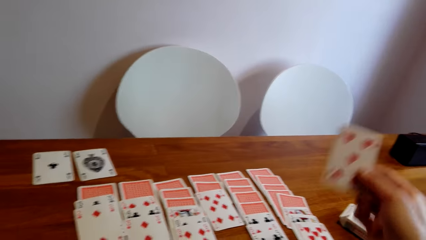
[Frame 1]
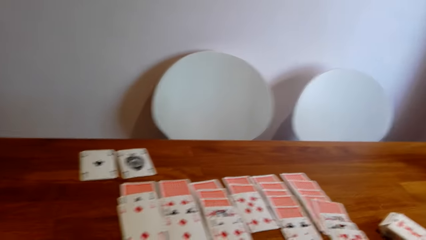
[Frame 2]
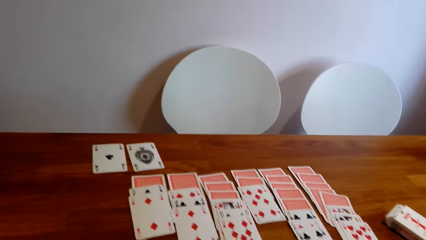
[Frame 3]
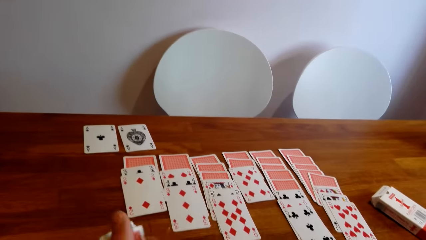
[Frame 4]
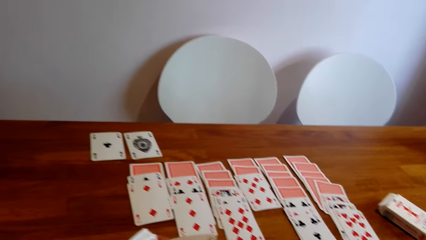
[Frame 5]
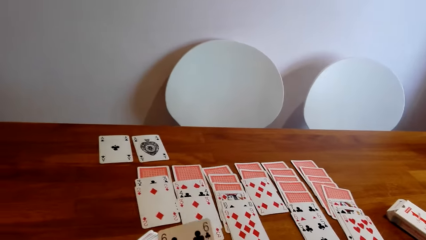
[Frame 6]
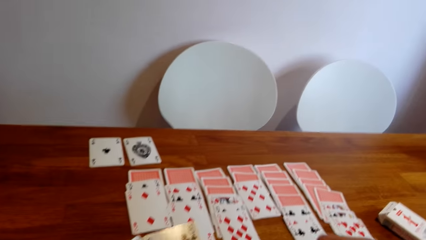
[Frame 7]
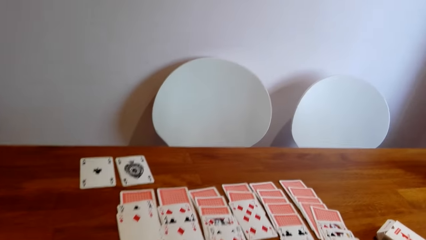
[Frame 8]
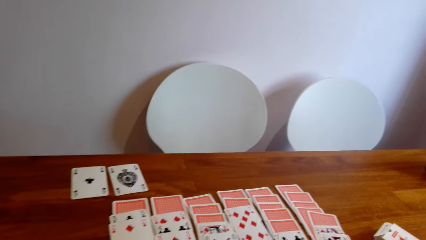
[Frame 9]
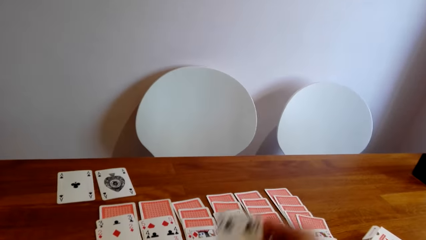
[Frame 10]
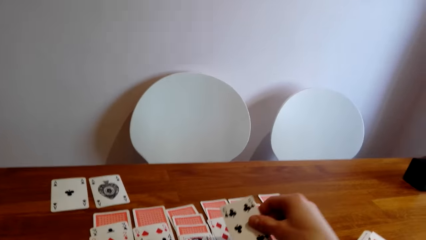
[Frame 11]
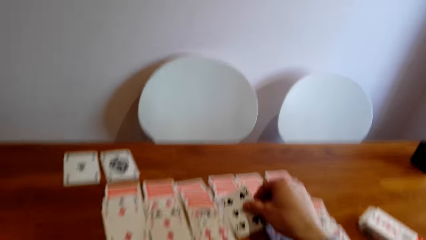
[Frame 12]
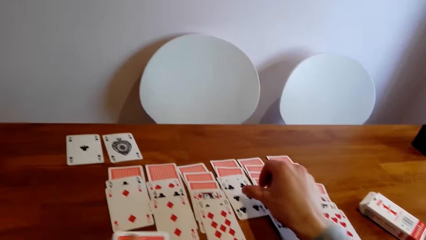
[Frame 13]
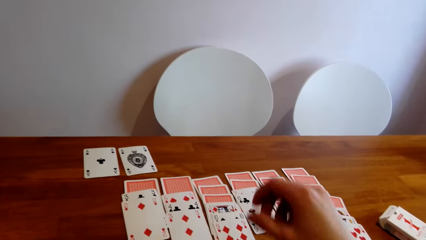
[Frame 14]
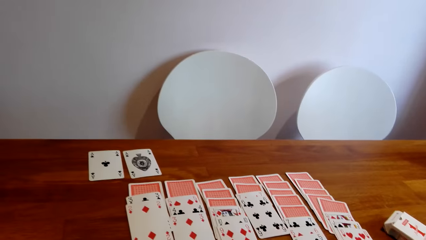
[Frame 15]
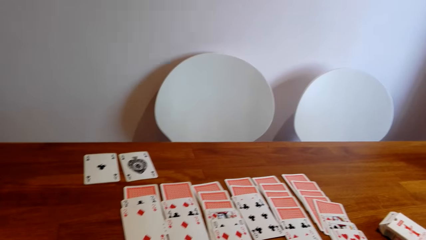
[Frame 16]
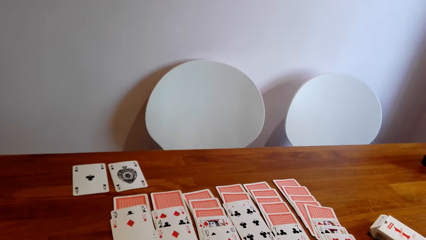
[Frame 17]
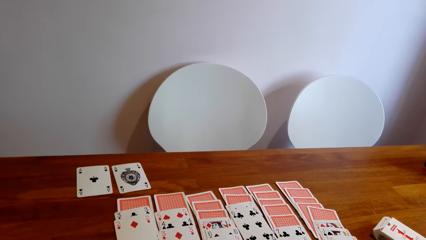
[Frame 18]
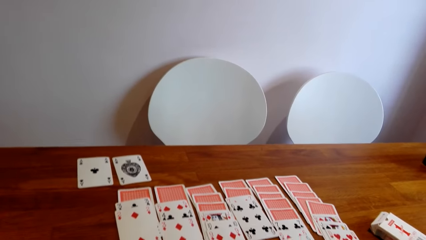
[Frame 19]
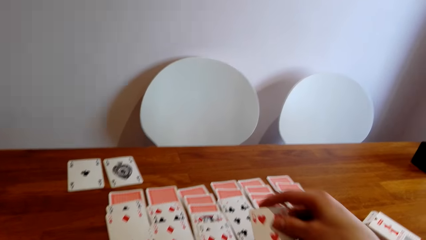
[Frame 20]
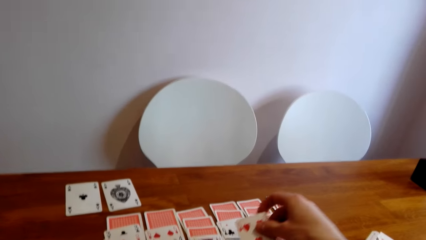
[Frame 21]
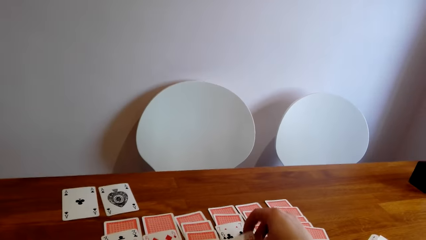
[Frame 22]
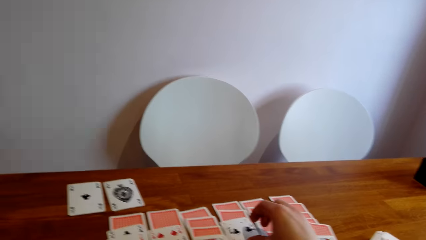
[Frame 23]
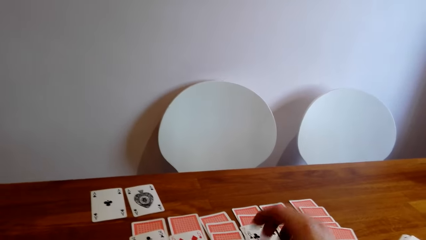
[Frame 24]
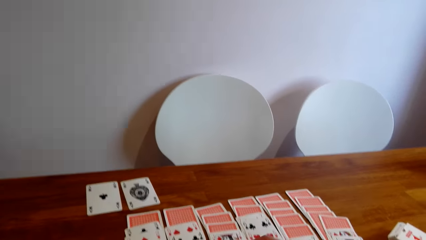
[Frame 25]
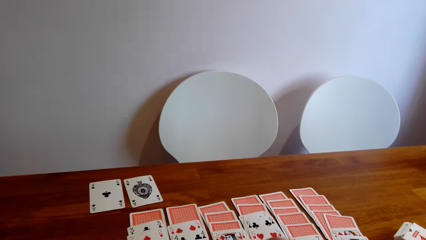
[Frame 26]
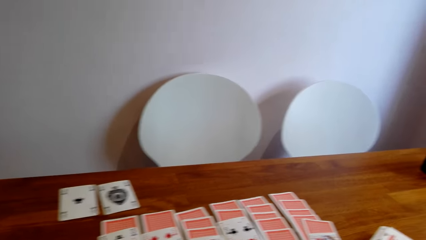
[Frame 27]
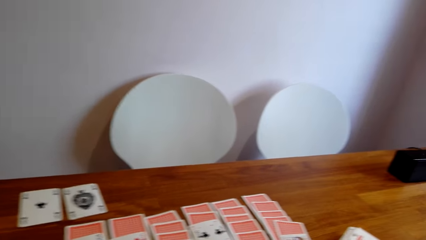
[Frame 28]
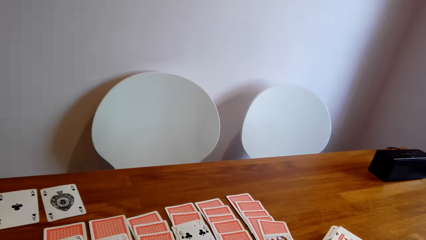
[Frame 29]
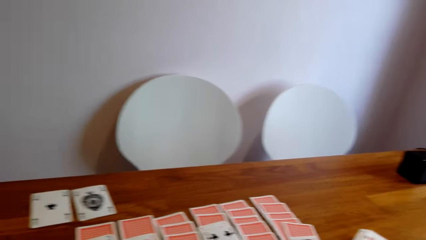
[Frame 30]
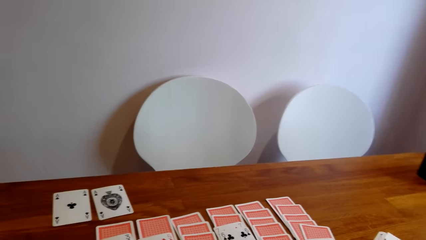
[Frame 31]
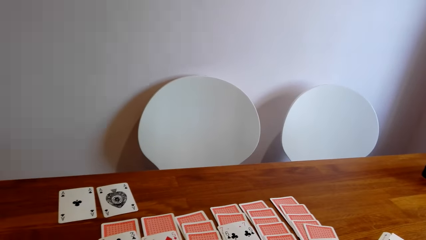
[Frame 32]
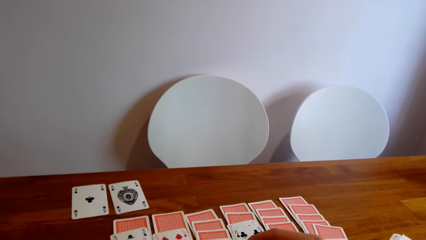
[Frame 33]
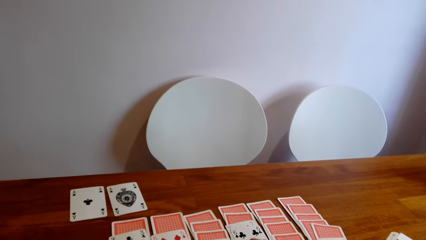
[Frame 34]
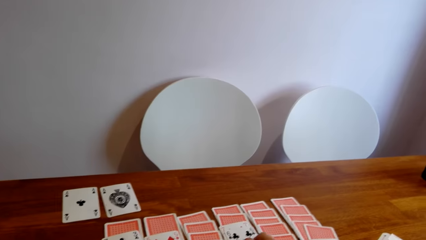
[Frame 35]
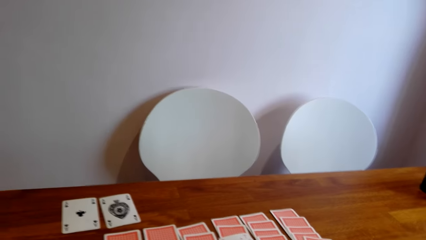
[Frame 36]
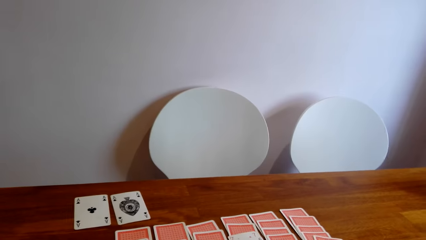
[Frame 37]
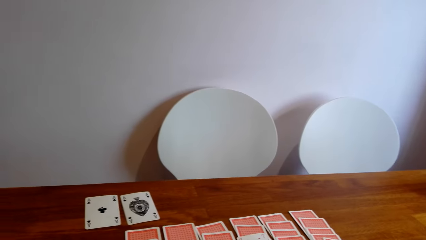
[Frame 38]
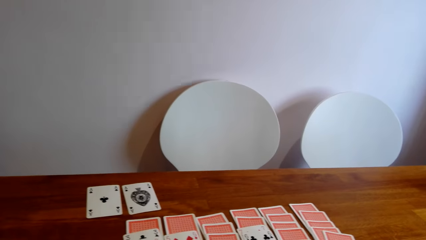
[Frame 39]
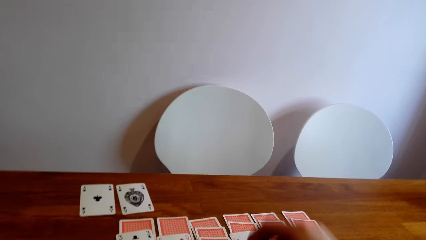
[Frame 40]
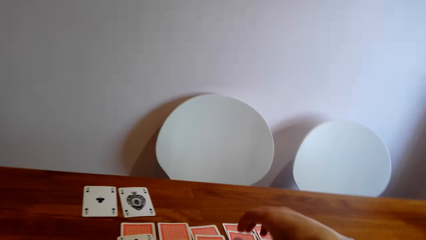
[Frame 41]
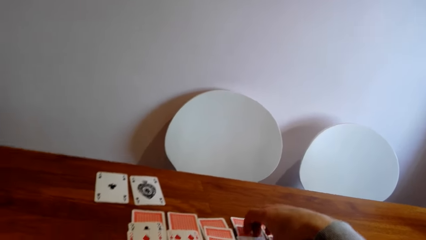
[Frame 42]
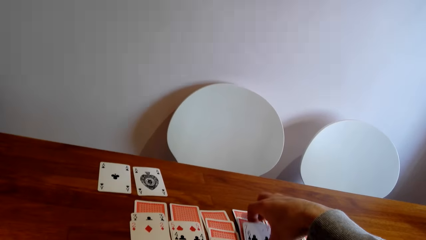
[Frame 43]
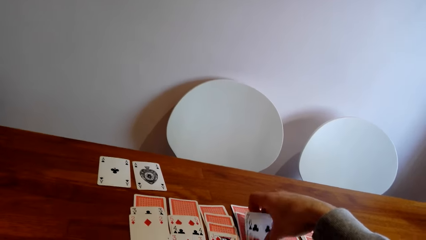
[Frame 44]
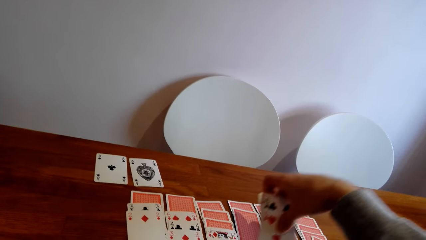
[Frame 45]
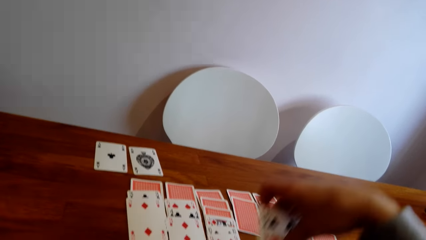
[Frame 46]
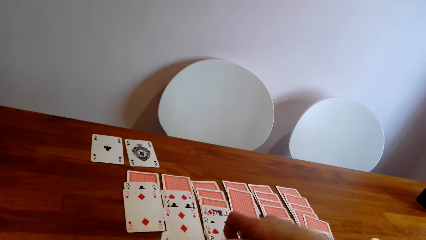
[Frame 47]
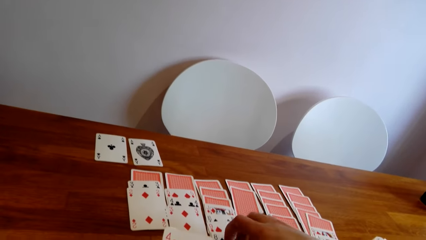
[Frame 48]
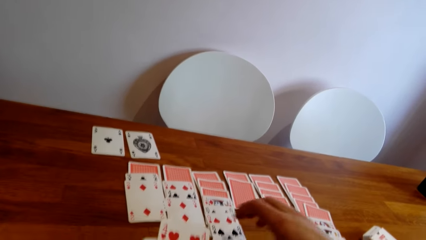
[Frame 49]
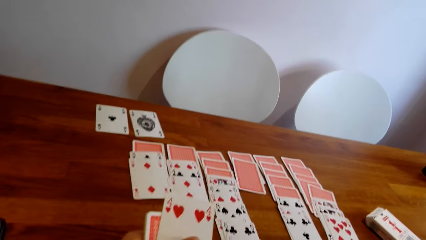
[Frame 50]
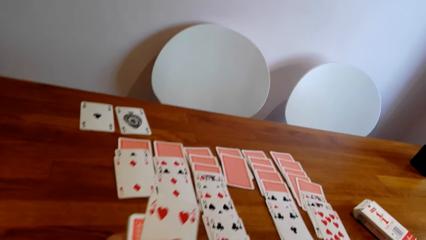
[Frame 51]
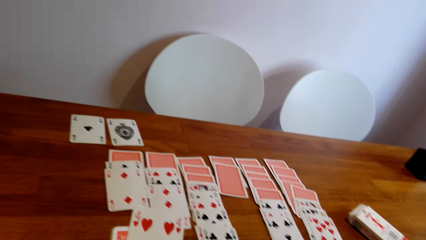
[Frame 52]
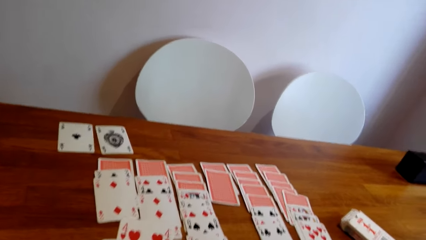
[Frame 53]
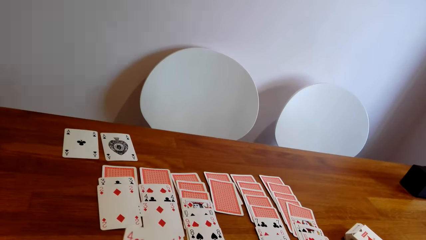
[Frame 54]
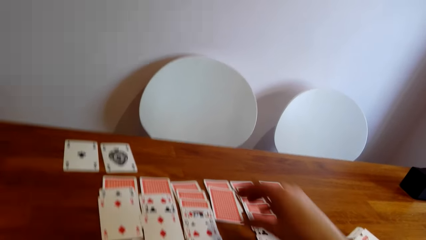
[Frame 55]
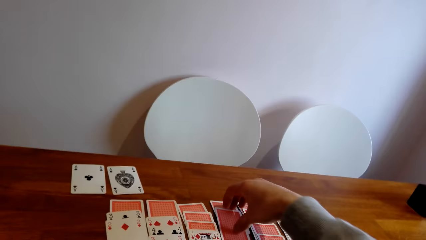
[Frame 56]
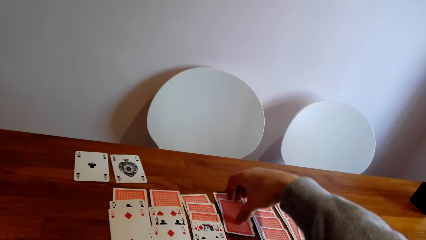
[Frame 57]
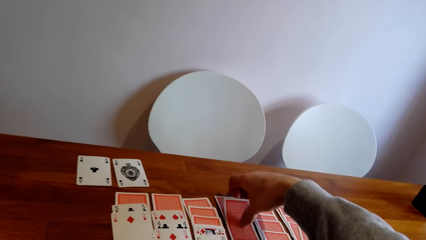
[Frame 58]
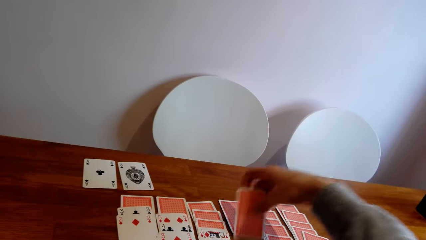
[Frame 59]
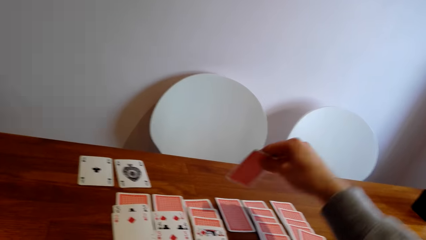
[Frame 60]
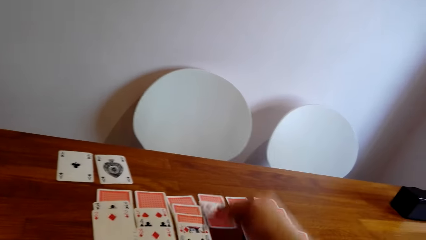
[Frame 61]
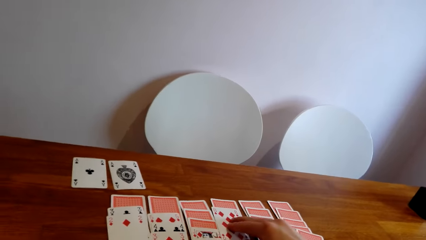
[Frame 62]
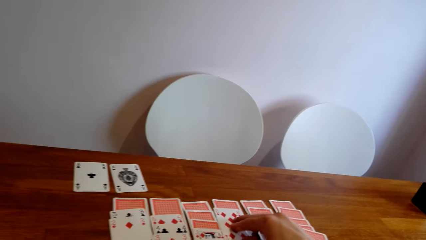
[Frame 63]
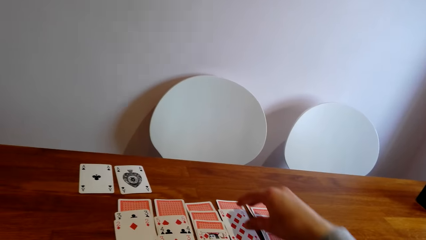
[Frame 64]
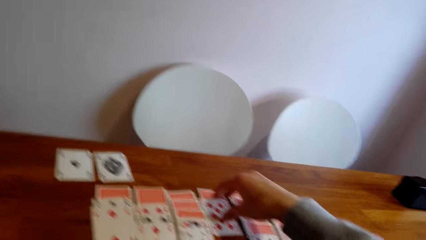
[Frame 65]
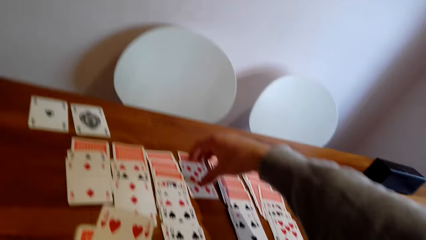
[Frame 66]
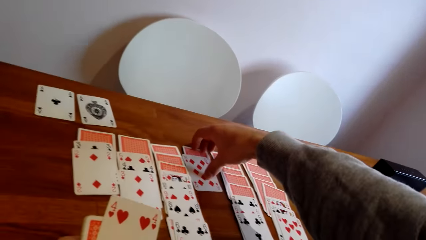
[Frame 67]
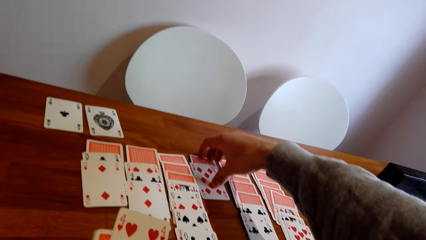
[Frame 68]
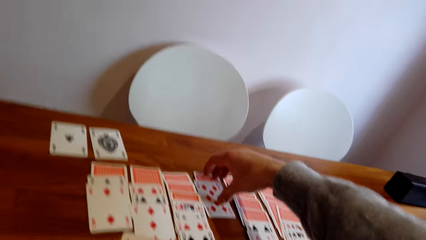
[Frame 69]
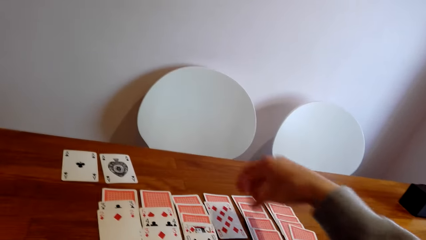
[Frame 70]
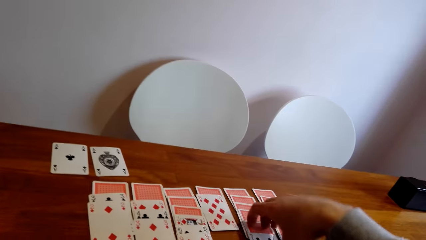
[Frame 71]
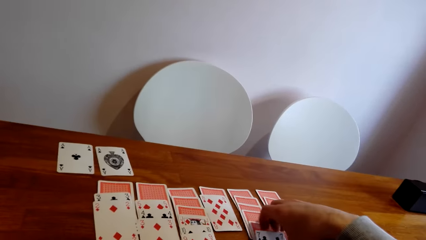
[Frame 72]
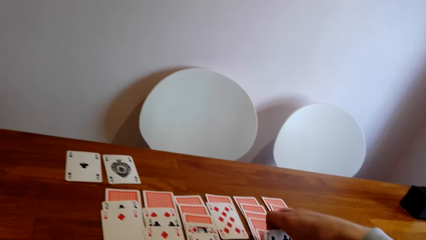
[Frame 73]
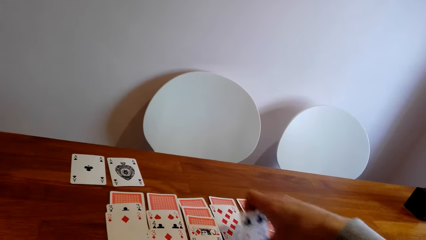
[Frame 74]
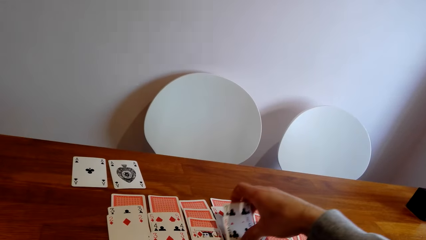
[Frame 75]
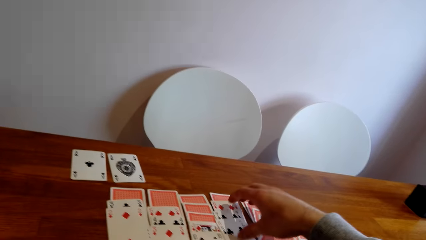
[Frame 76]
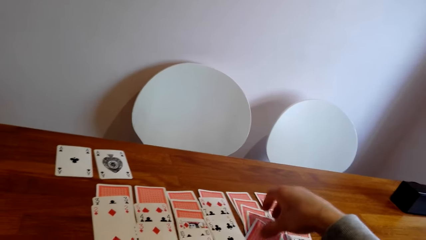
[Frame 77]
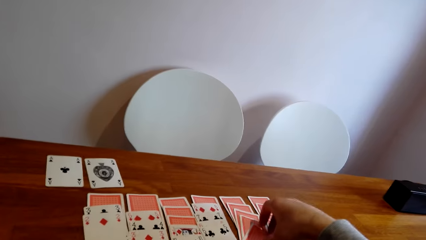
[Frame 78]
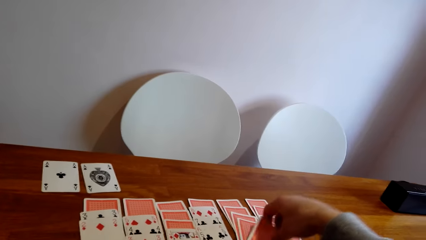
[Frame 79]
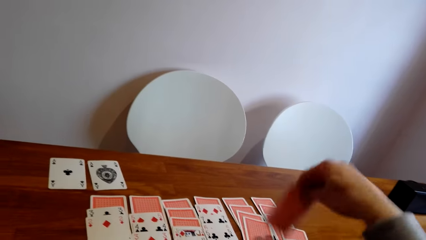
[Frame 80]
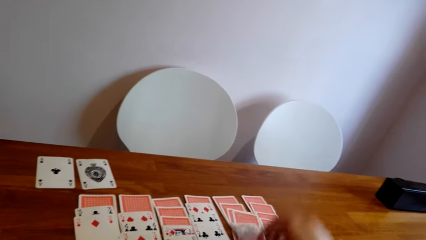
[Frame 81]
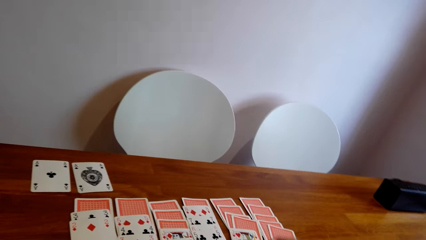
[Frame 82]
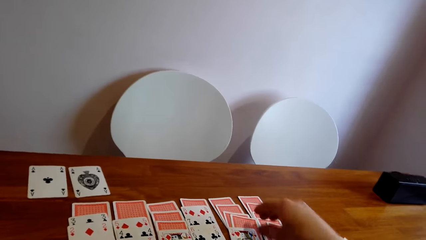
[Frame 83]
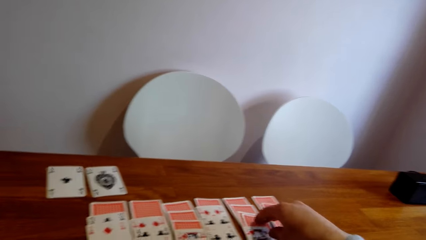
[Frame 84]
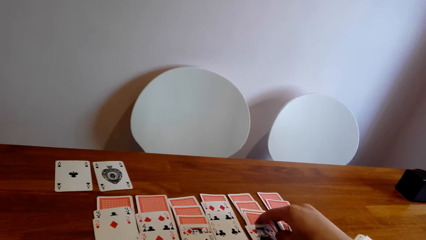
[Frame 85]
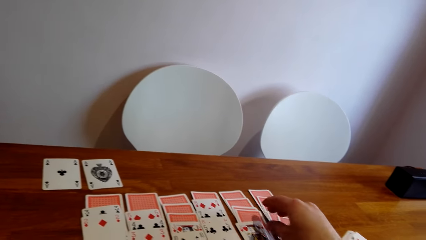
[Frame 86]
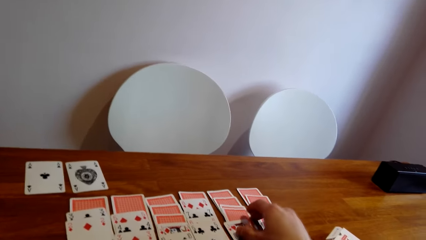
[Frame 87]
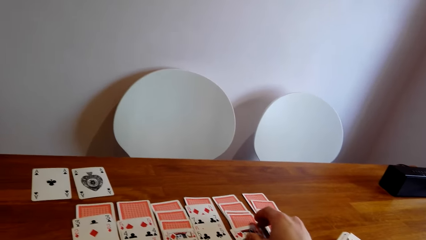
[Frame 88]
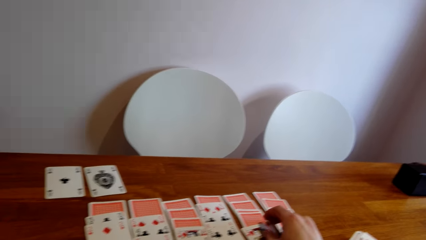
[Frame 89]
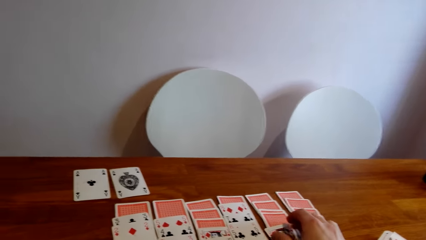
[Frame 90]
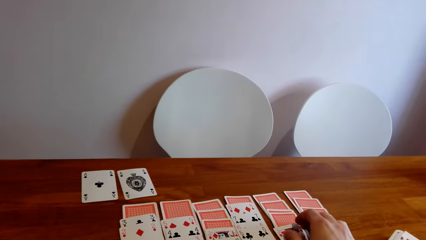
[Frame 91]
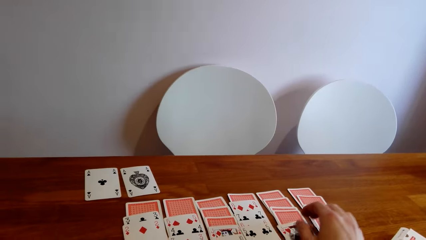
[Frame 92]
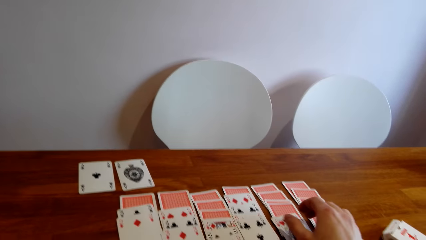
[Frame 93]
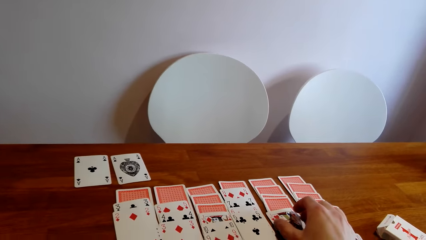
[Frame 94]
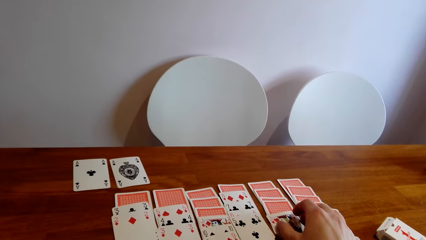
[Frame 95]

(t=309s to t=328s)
The camera wearer drops a card. They drop cards on the table. They pick a card. They place the card on another card. They pick a card. They place the card on another card. They shift cards on the table. They pick up cards. They place the cards on other cards. They turn a card on the table. They shift cards on the table. They pick up cards. They place the cards on another card. They turn a card on the table. They stare at the cards on the table.
